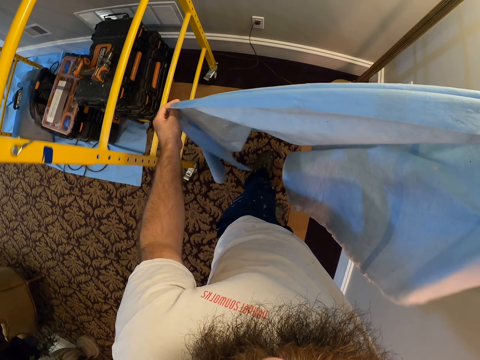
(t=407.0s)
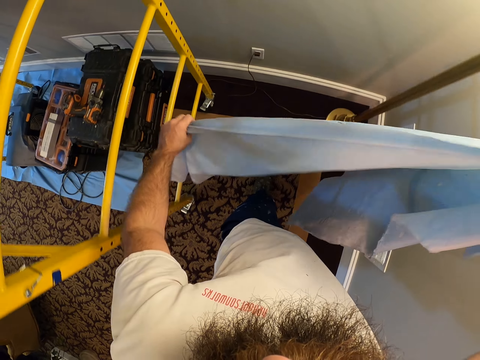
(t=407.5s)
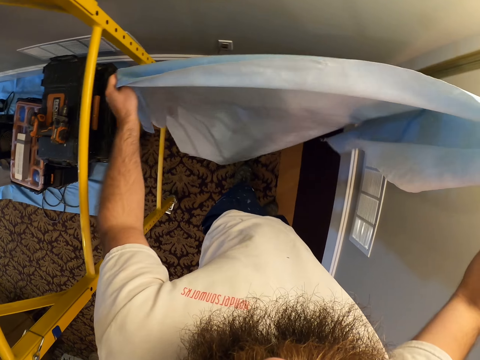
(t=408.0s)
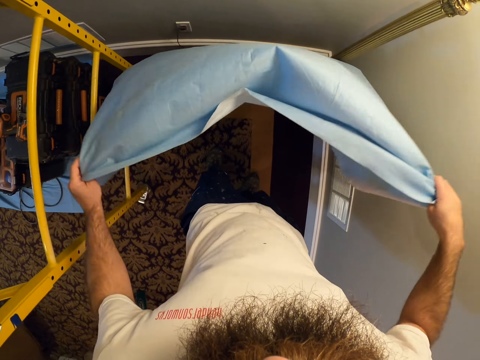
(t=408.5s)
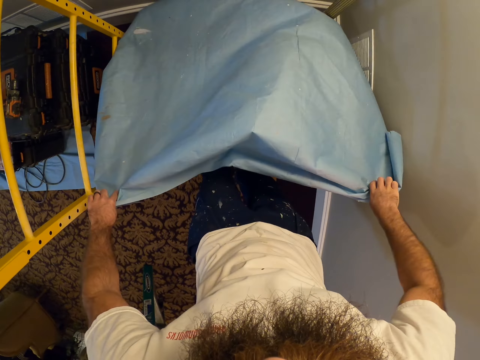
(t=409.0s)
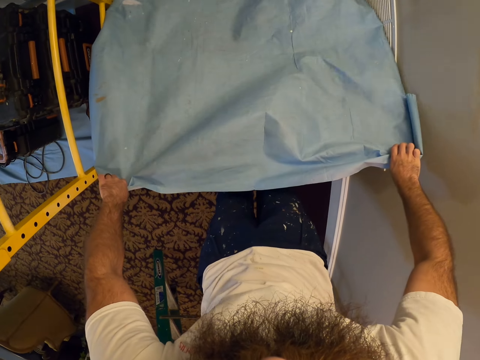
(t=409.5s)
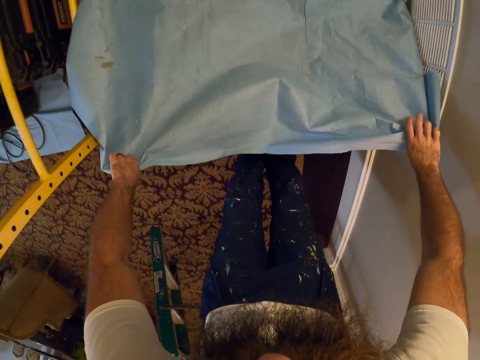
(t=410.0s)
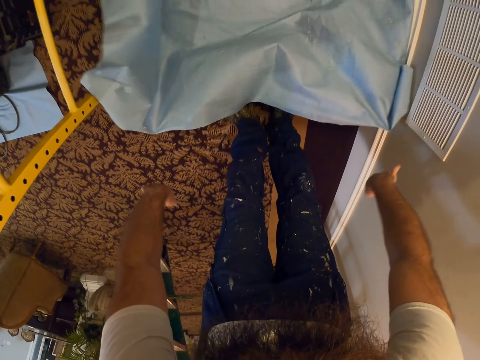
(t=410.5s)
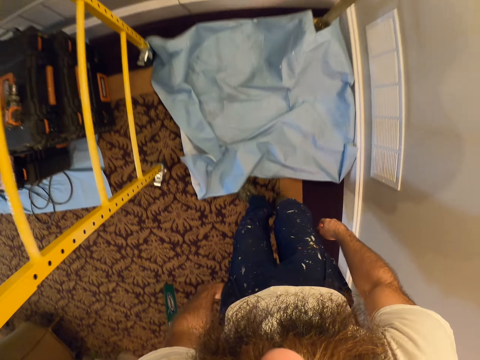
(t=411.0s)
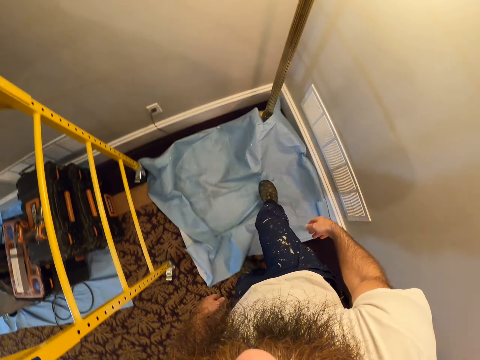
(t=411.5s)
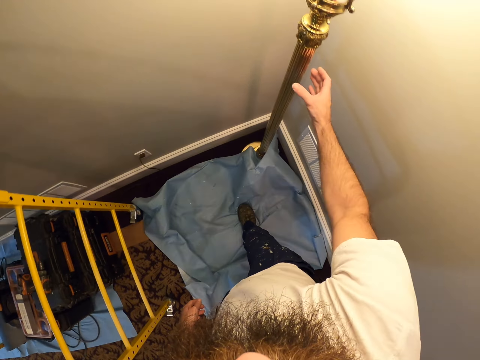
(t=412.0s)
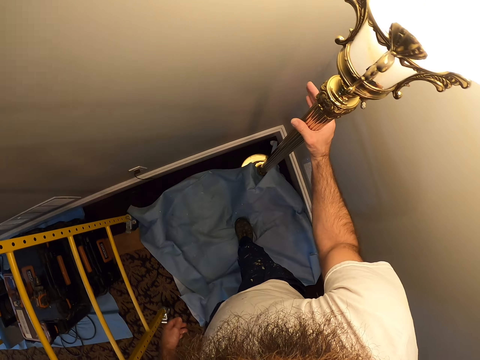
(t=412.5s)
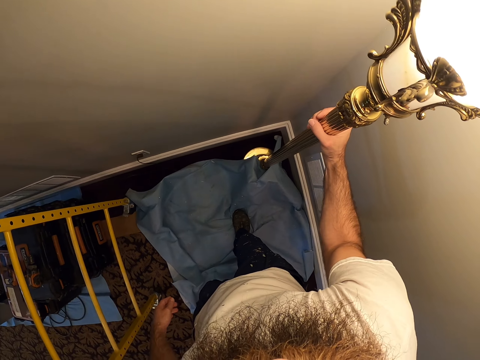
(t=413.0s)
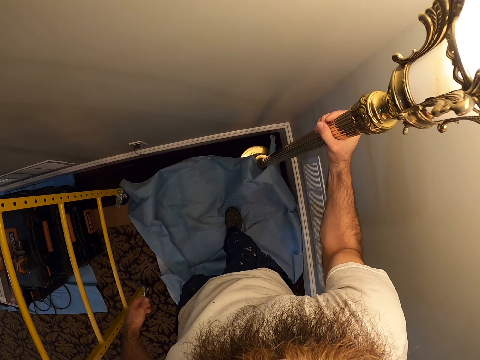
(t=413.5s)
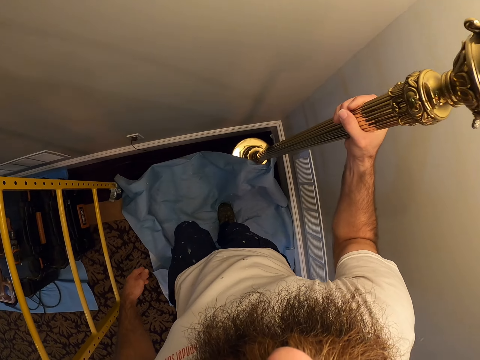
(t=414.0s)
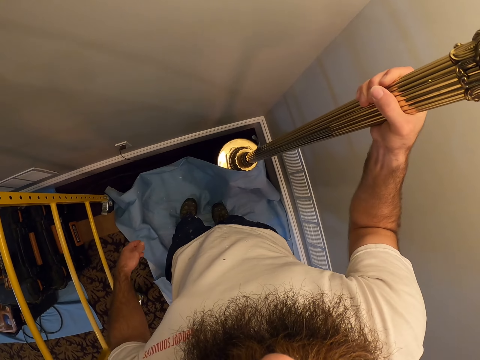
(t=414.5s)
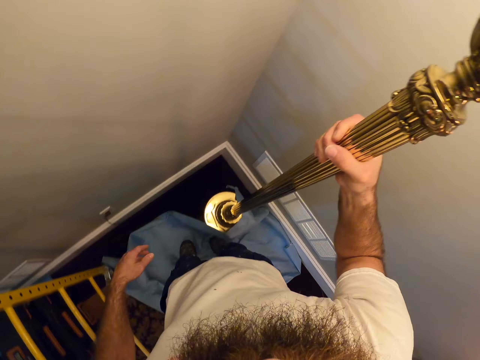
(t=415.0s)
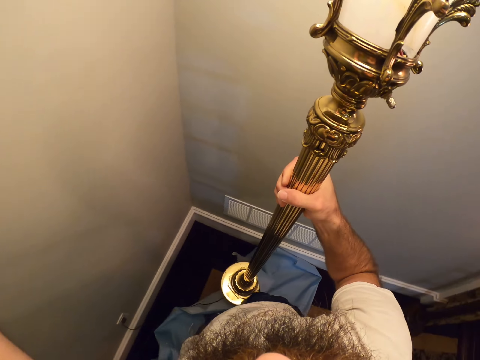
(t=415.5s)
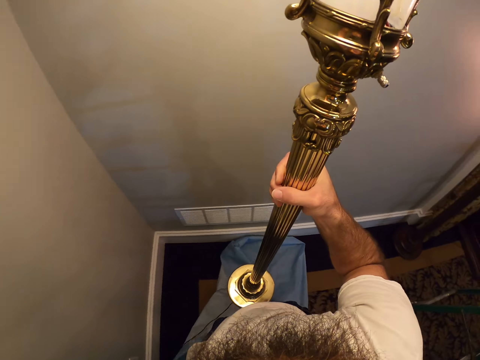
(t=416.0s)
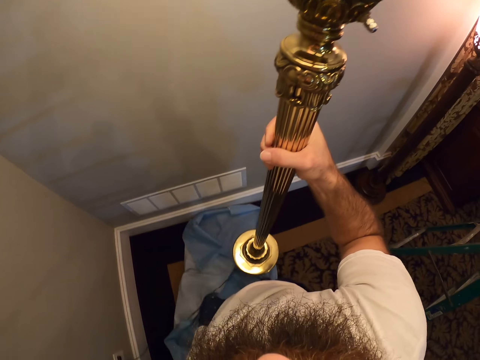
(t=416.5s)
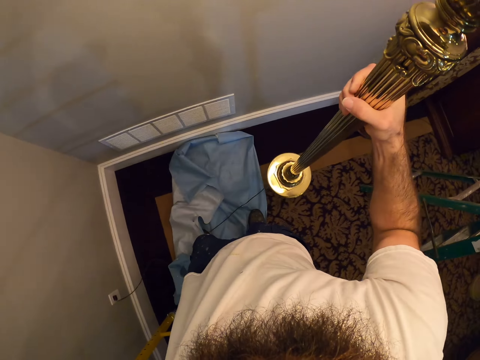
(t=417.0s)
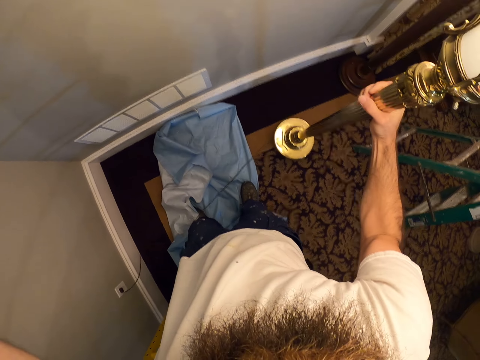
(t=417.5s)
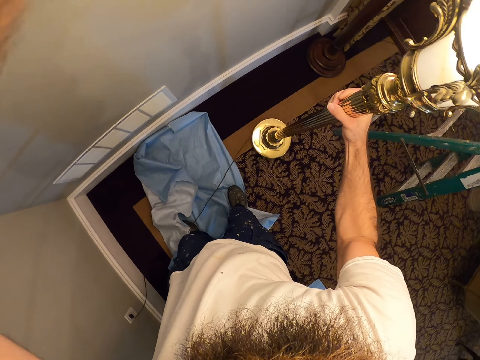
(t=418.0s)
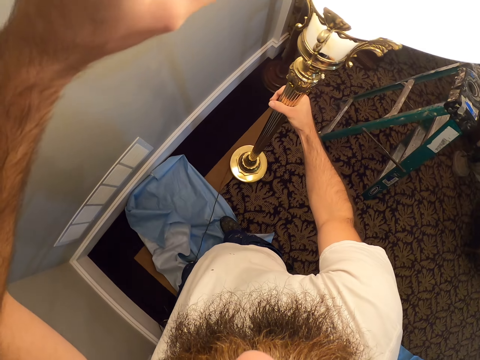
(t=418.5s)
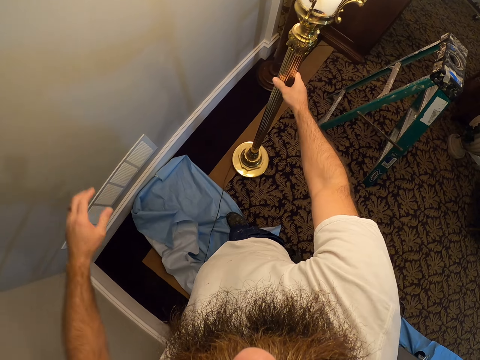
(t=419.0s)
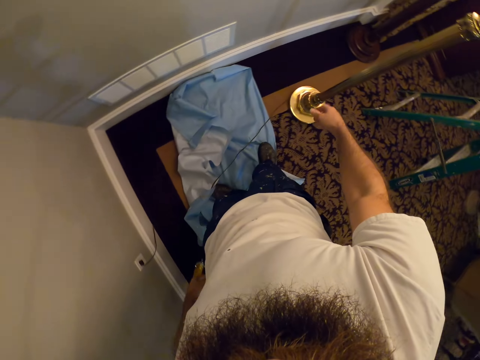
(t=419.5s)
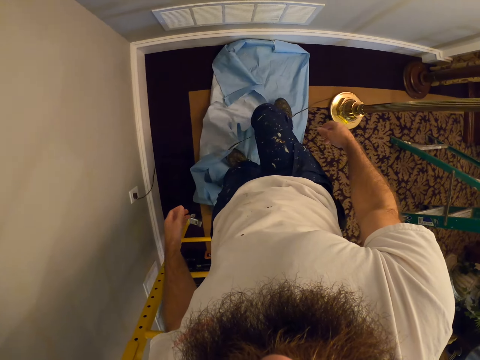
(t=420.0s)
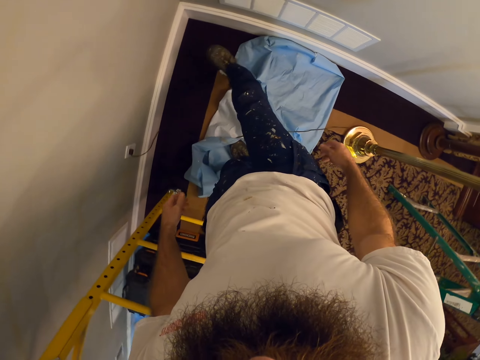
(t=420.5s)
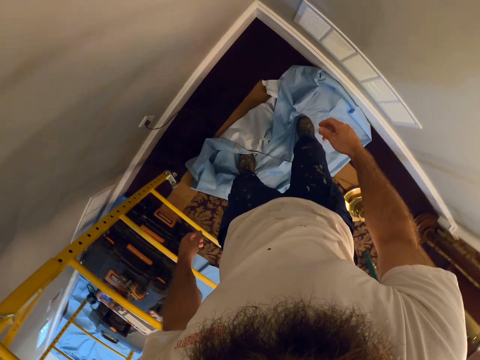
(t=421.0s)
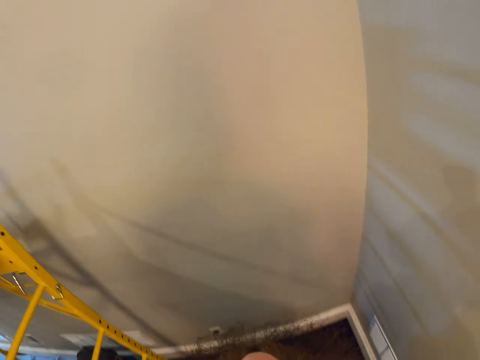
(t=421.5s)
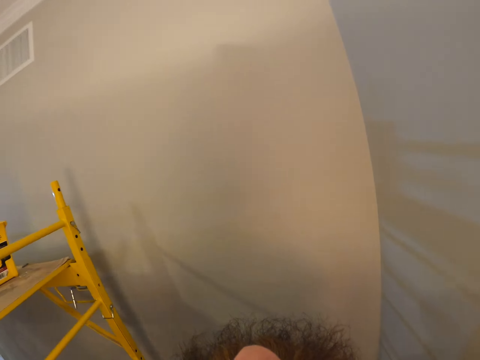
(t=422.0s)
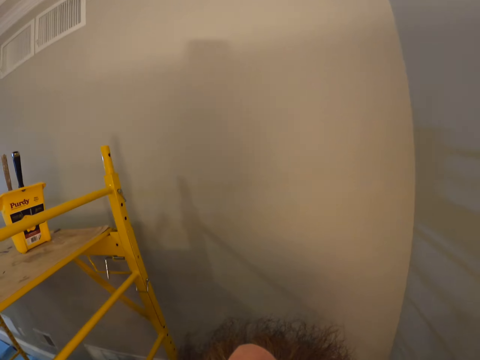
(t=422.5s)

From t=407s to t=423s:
The camera wearer spreads the rosin paper on the floor with both hands. He picks up a standing lamp or metal rod from the floor with his right hand. He touches the standing lamp with his left hand. He puts the metal rod down. He adjusts the rosin paper on the floor with his right leg.

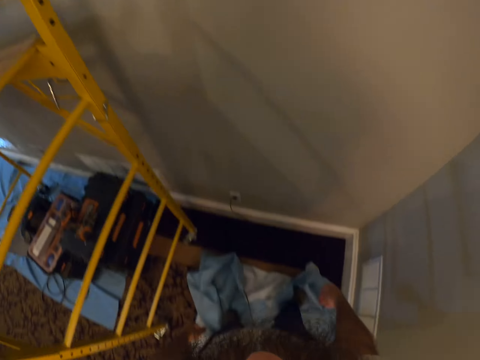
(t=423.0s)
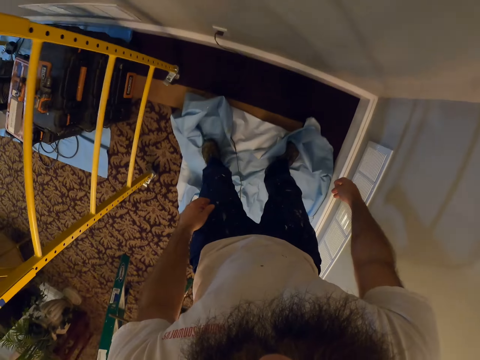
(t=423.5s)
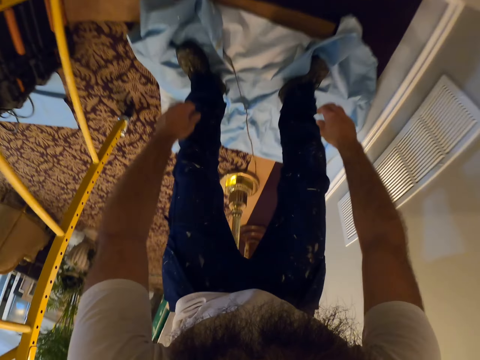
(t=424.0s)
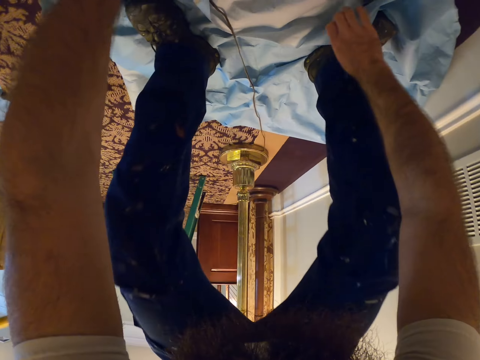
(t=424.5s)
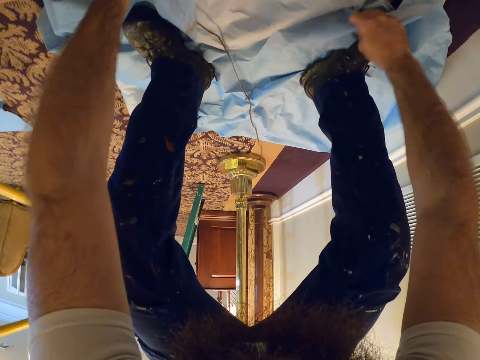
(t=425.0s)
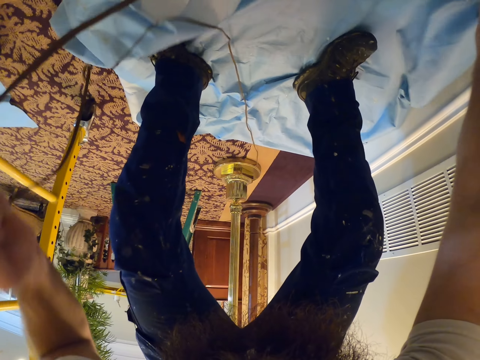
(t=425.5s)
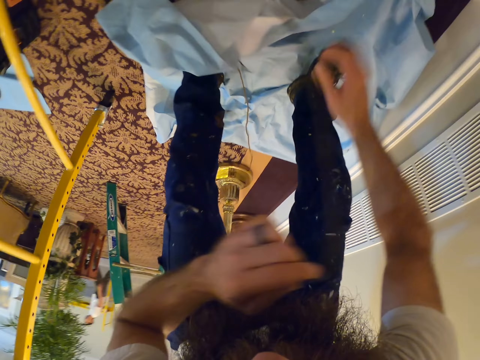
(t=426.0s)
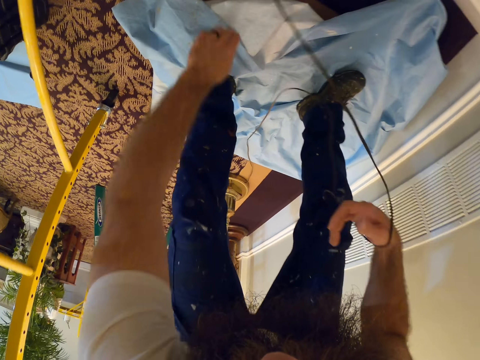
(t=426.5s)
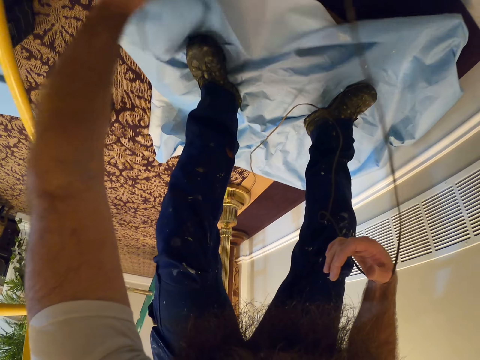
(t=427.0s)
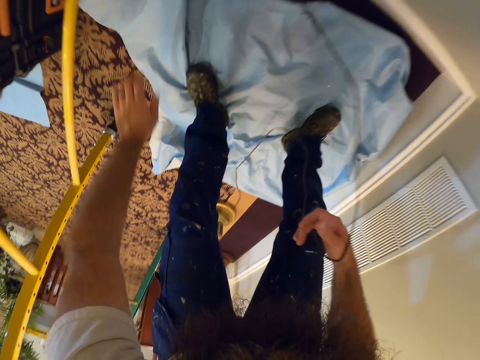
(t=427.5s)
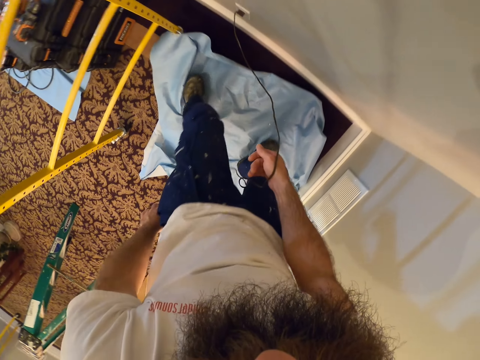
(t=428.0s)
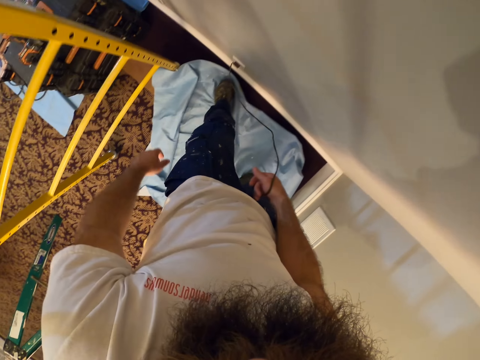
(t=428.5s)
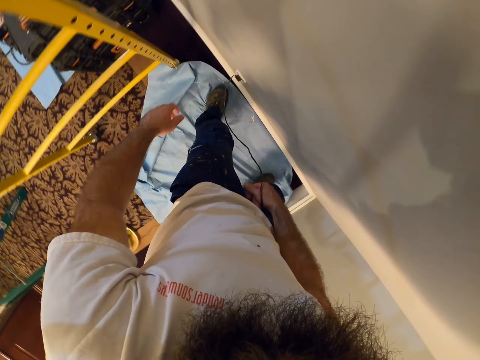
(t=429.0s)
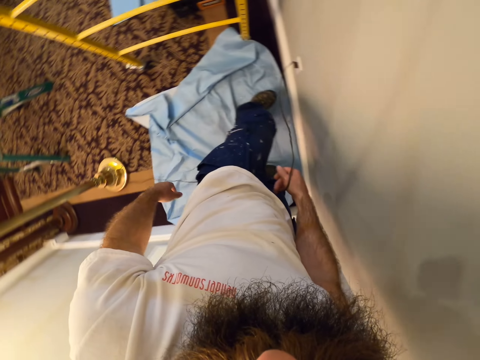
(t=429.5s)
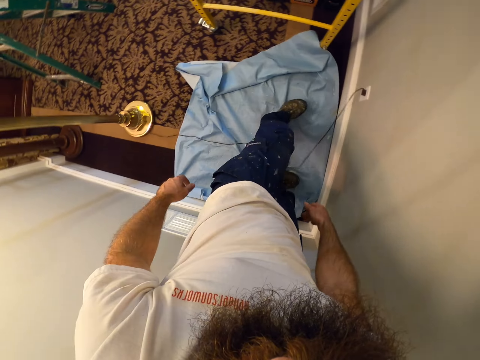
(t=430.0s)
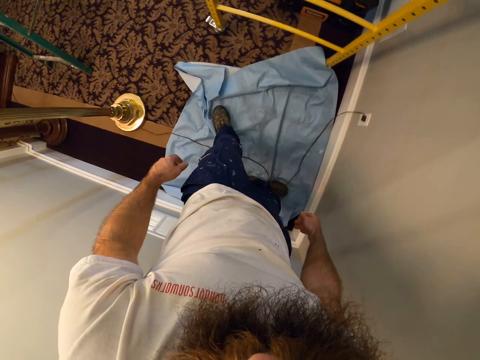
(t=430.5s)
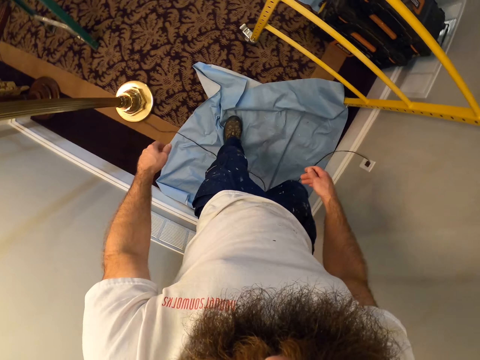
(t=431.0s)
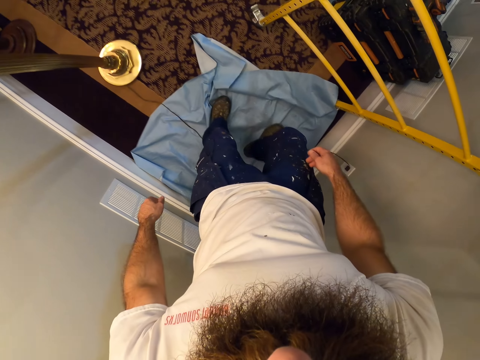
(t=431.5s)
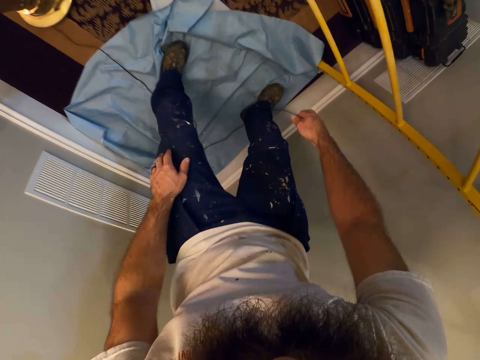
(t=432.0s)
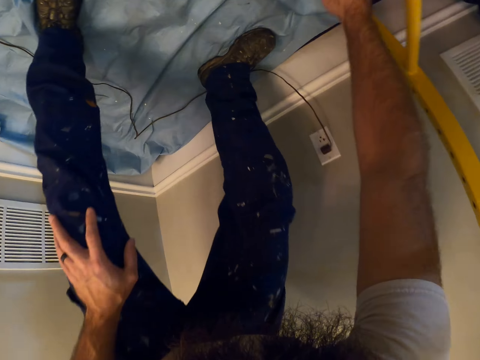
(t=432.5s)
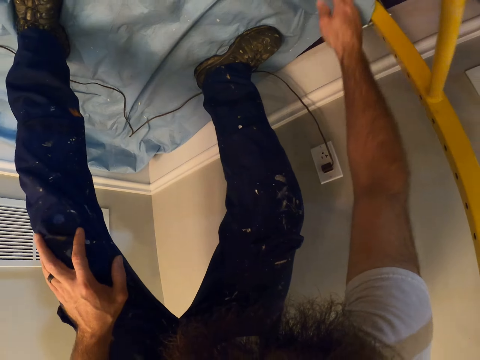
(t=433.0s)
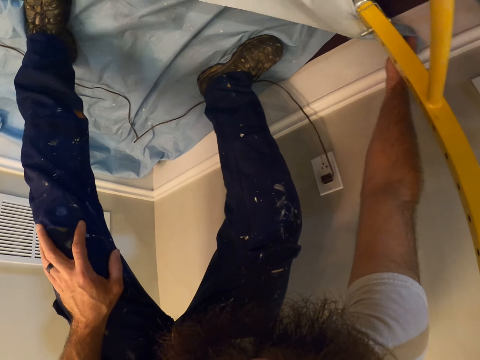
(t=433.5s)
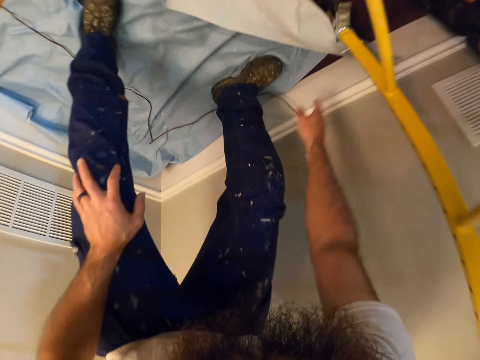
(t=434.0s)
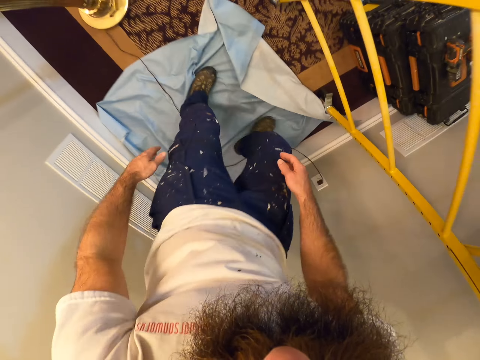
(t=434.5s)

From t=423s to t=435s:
The camera wearer adjusts the rosin paper on the floor with his right hand. He raises a lamp cord on the floor with his left hand. He passes the lamp cord from his left hand to his right hand. He adjusts the rosin paper on the floor with his left hand. He adjusts the rosin paper on the floor with his right leg. He drops the lamp cord on the floor with his right hand. He adjusts the rosin paper on the floor with his right hand.
